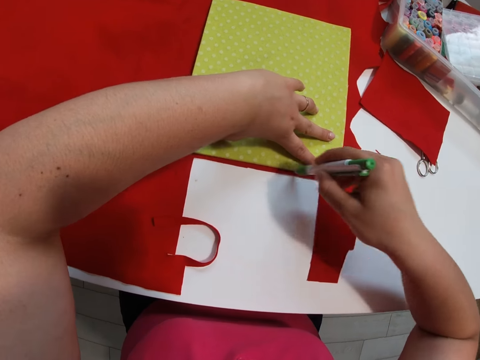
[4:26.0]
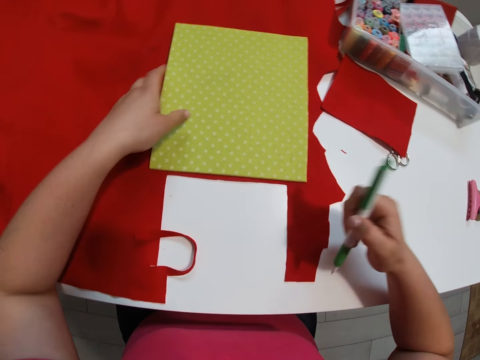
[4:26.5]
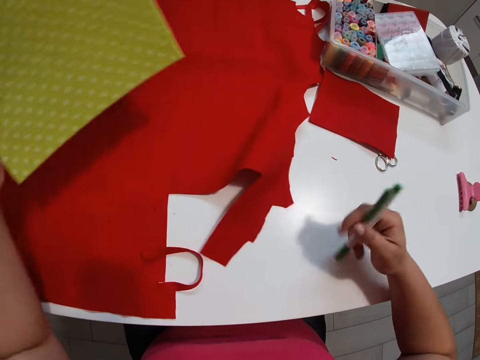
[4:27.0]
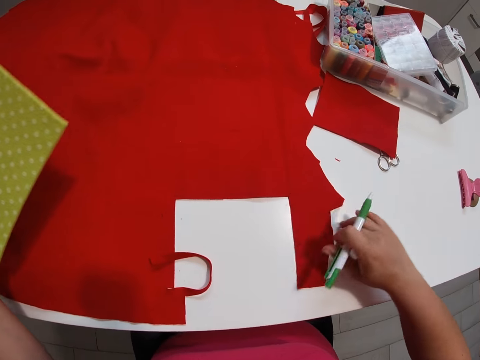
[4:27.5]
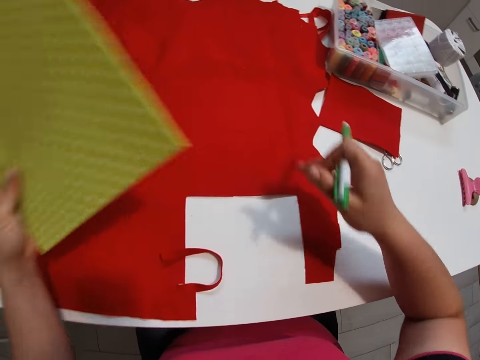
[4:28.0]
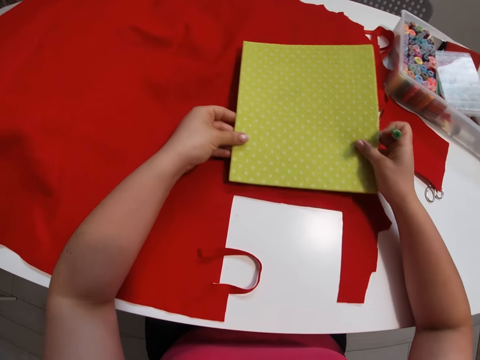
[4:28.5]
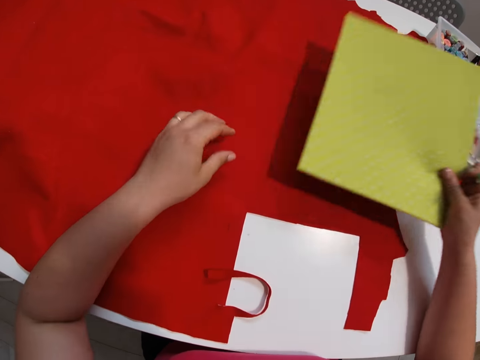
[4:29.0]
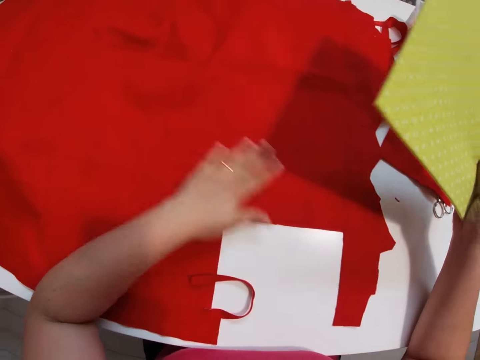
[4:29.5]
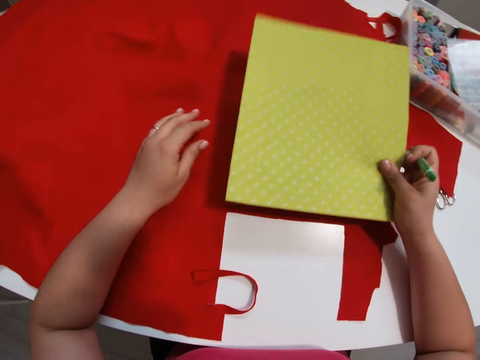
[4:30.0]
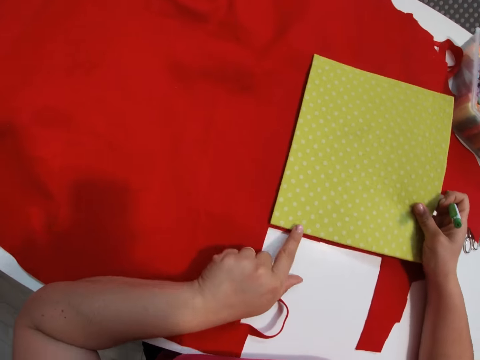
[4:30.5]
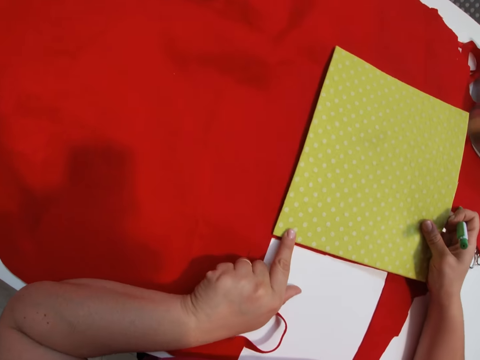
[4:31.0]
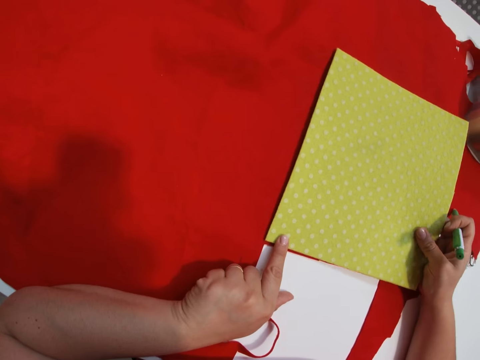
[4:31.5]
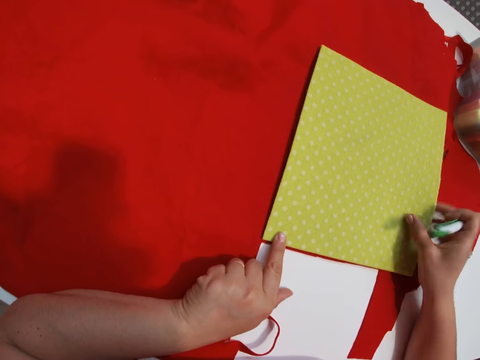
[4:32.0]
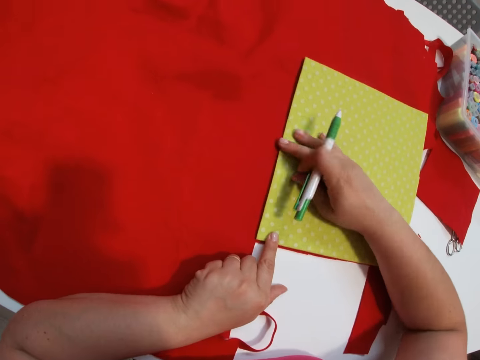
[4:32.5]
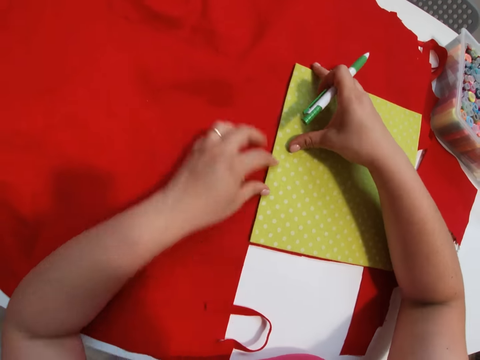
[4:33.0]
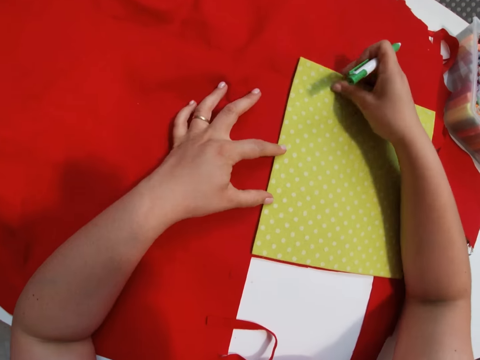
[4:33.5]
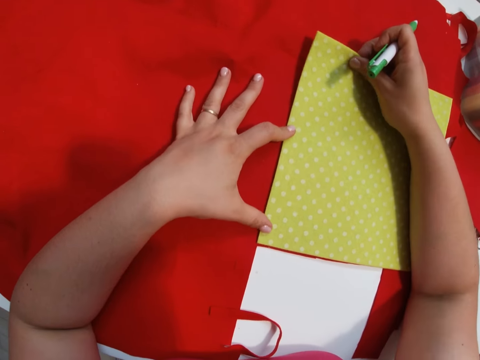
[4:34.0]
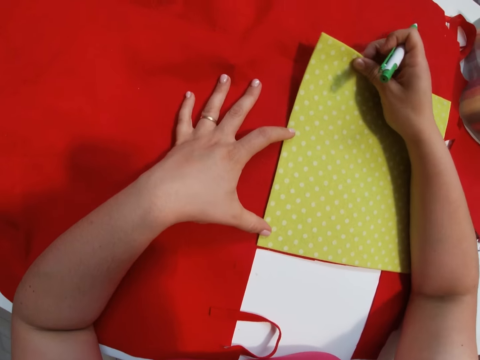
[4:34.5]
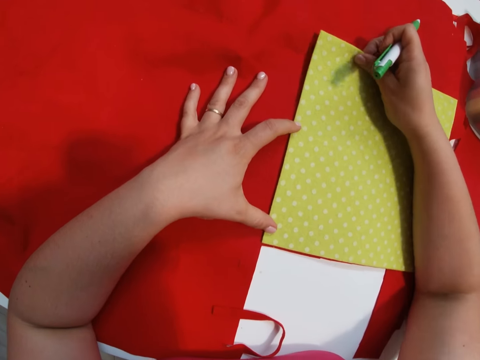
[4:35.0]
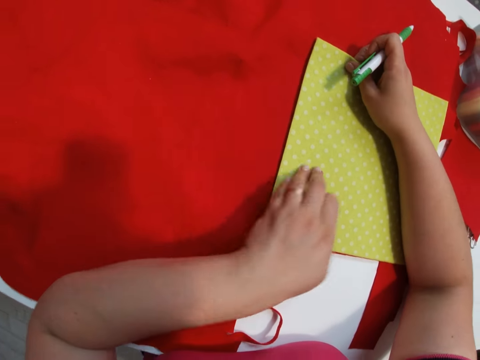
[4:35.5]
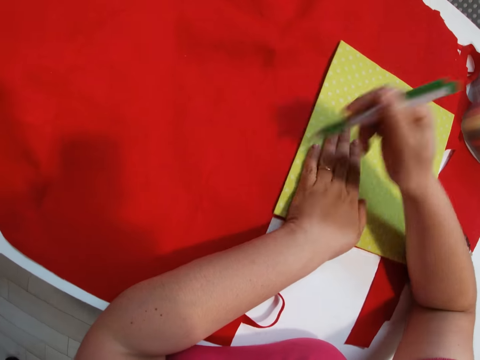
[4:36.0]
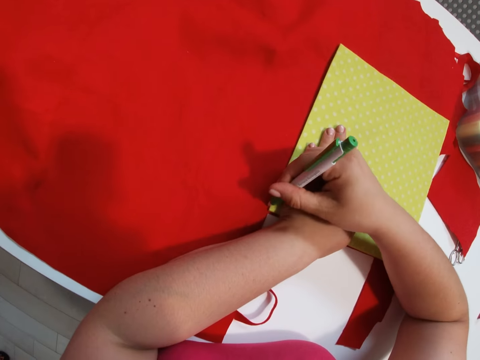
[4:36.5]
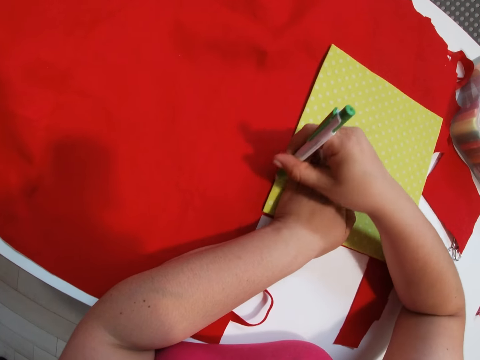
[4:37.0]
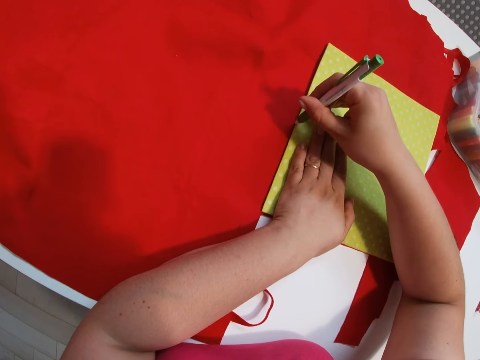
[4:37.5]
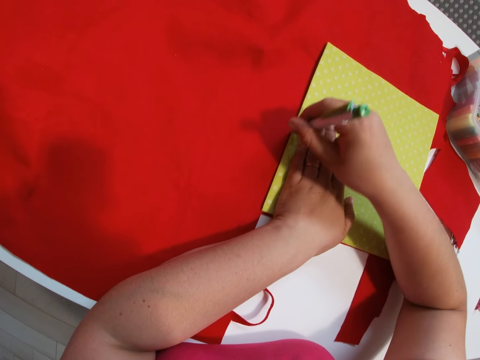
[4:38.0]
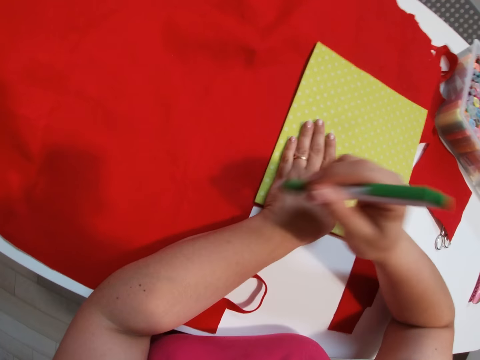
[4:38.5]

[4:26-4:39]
The camera wearer puts aside the carton with his left hand. He lifts the paper, pulls the fabric, and adjusts the colored paper with his right hand. He puts the paper on the piece of fabric and lifts the paper. He places the carton back on the colored paper. He draws a straight line on the colored paper with the biro.

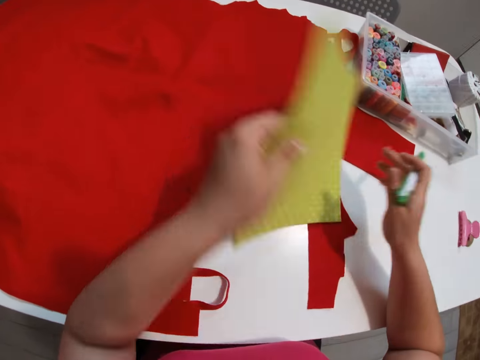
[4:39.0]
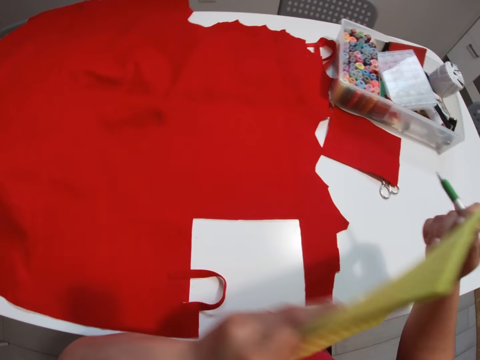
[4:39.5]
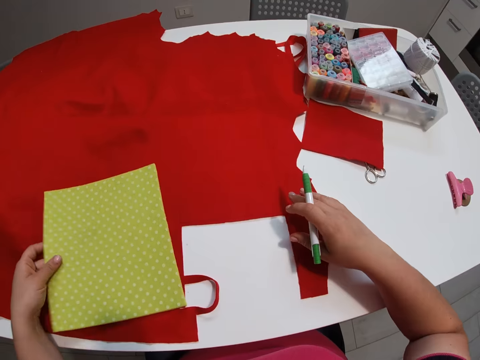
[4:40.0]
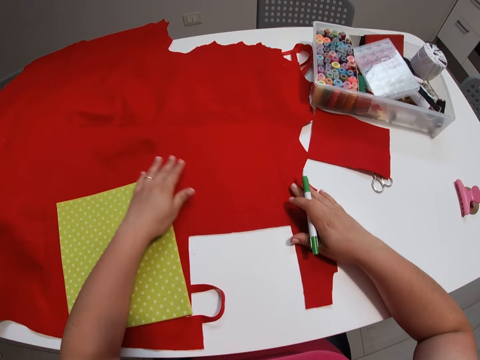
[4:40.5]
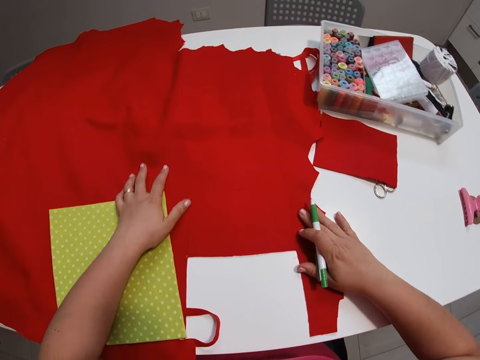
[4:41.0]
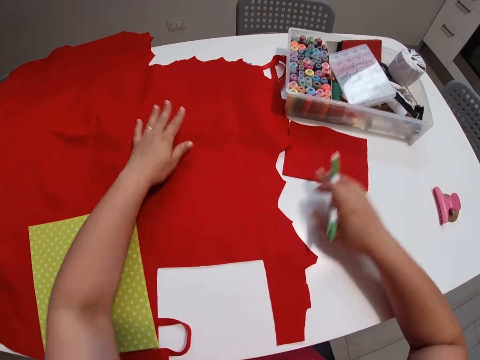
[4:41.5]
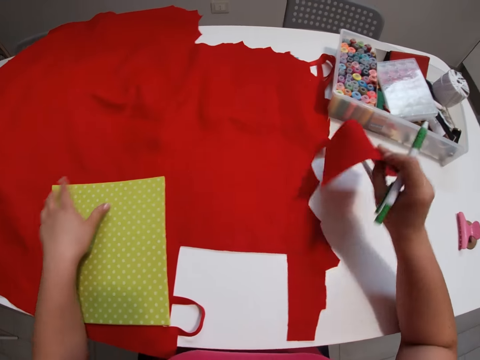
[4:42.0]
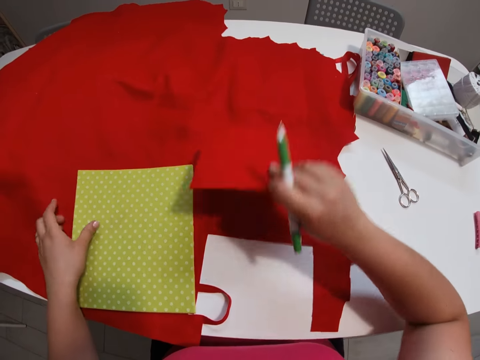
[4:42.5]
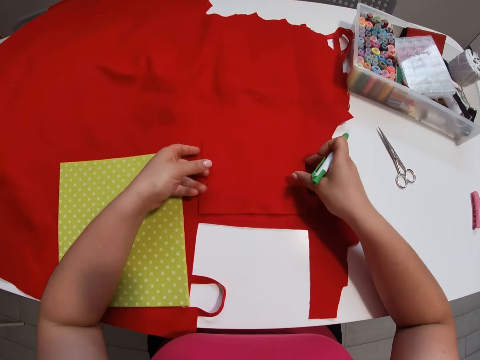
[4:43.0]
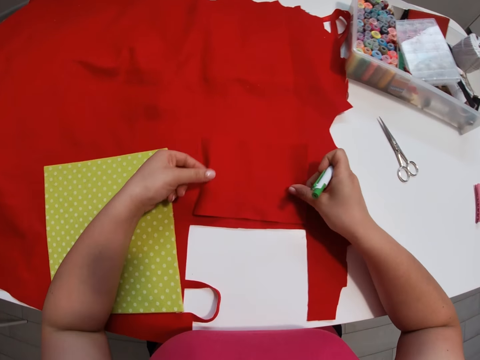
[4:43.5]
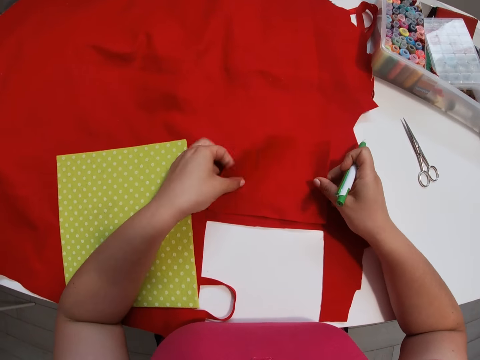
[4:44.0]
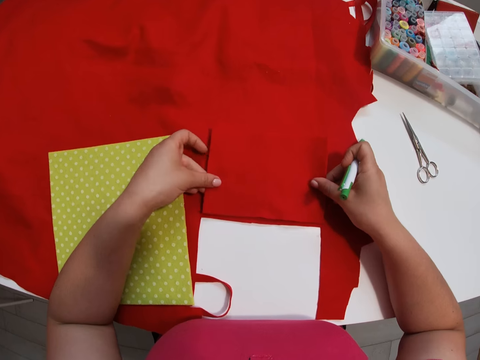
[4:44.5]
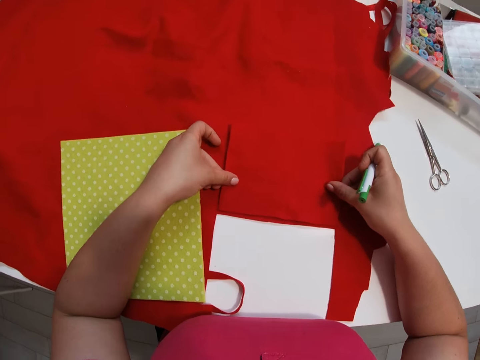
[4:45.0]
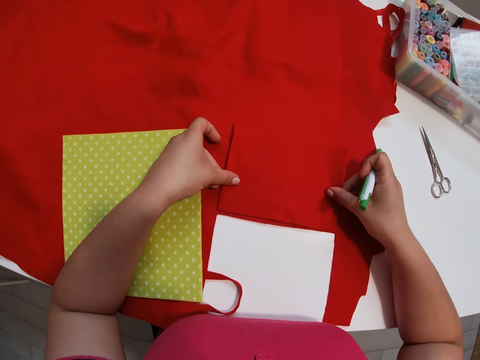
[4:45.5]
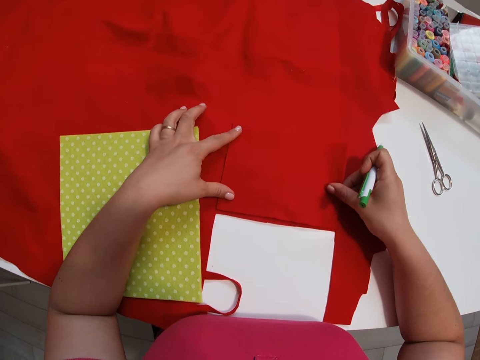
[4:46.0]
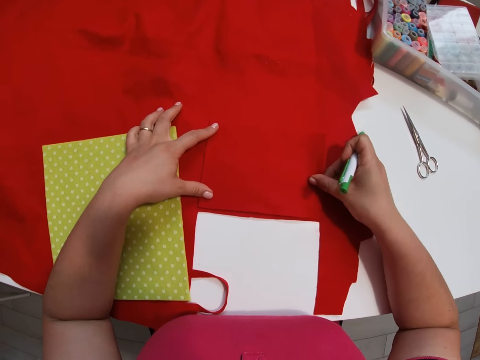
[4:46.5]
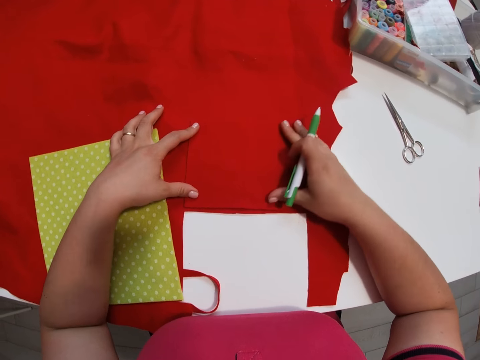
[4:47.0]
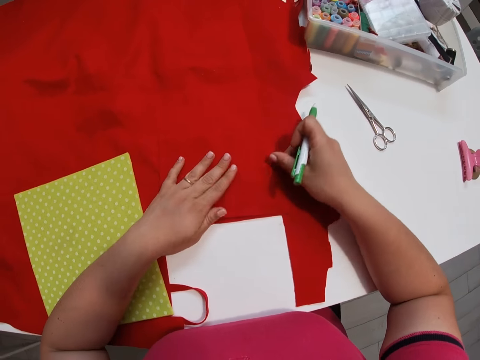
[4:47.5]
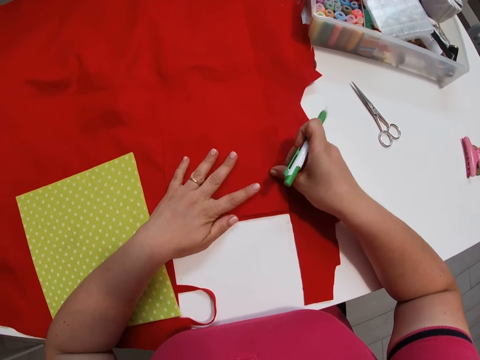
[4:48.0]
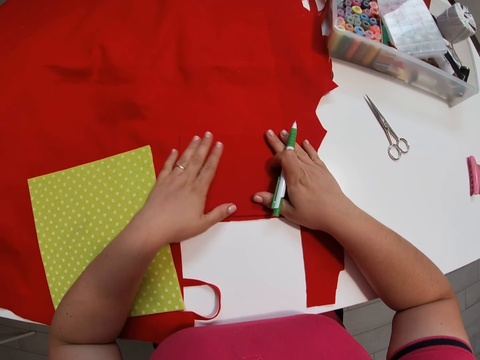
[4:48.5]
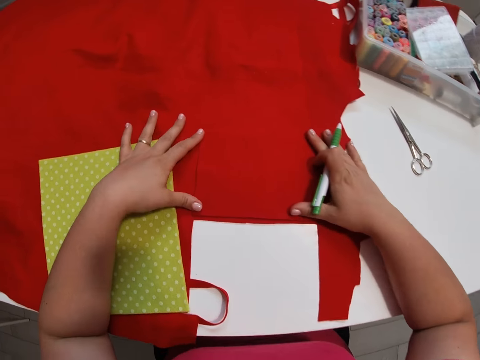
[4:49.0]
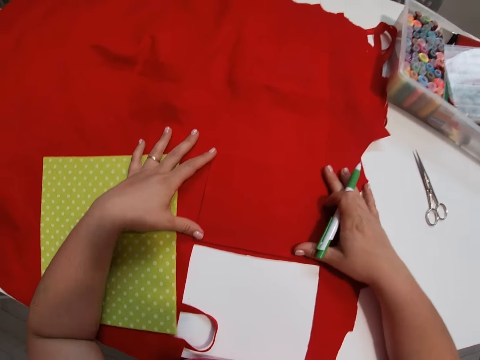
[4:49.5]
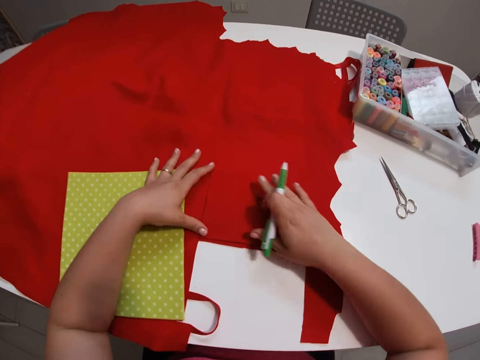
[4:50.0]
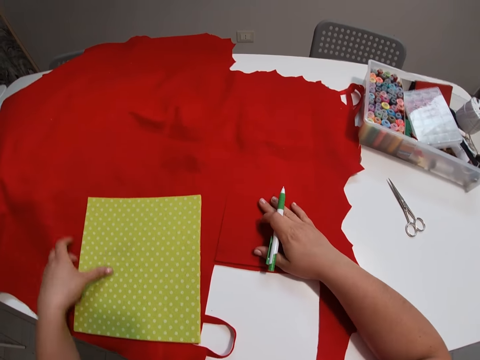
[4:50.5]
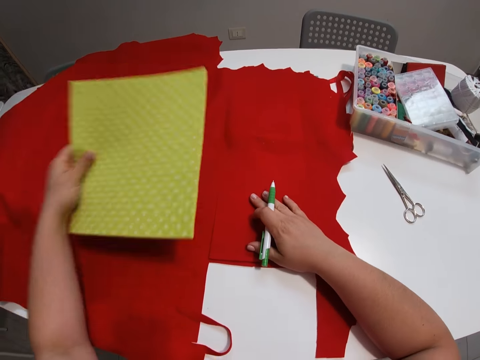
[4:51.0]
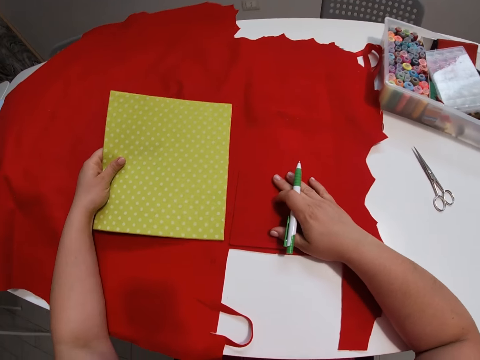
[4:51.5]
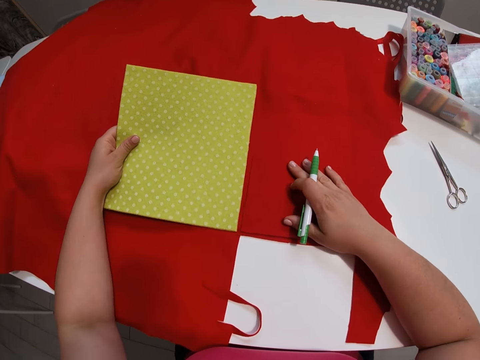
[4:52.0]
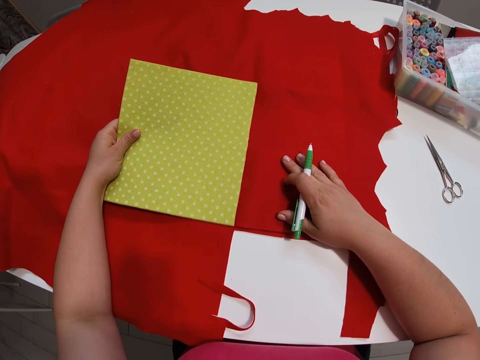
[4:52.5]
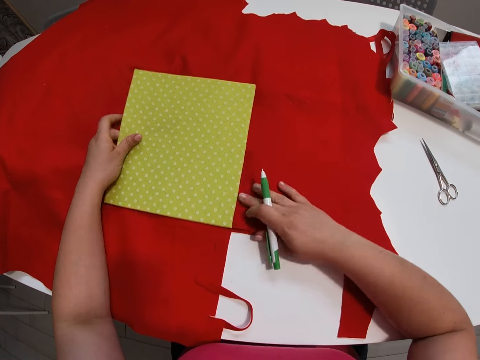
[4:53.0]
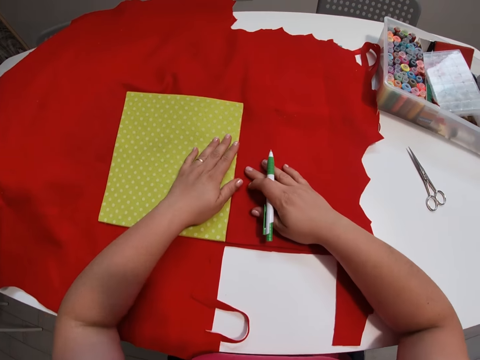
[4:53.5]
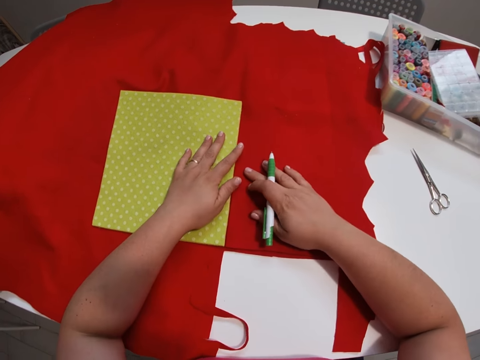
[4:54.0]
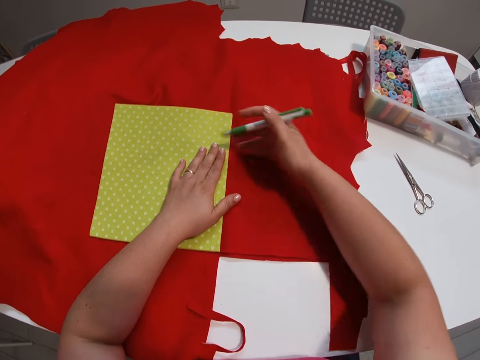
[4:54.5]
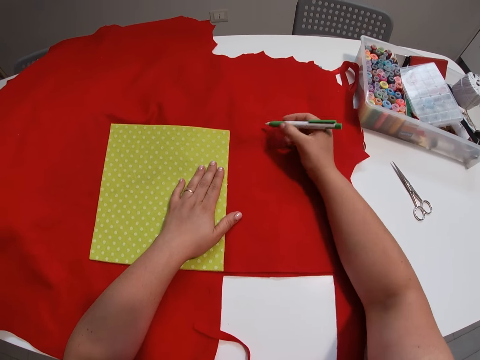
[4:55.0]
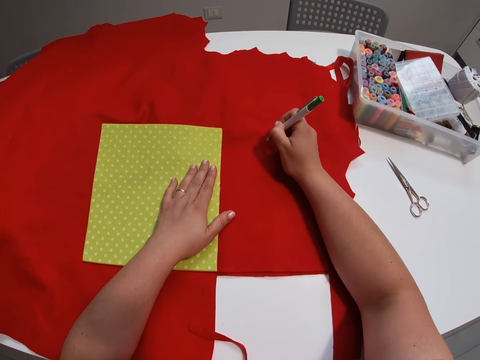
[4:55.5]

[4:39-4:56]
The camera wearer lifts the paper and places the carton on another place on the colored paper. She pulls the fabric and adjusts the colored paper. She lifts the fabric and places the smaller colored paper on the bigger one. She adjusts the smaller colored paper. She spreads the smaller fabric with her hands. She readjusts the position of the cutting mat with her left hand. She sets the cutting mat and the smaller fabric. She marks a part of the main fabric with the marker again.
